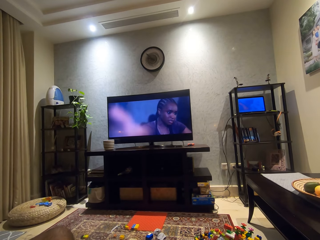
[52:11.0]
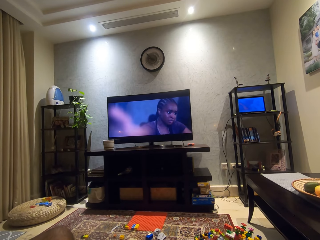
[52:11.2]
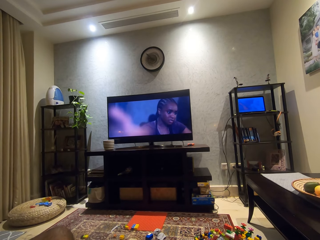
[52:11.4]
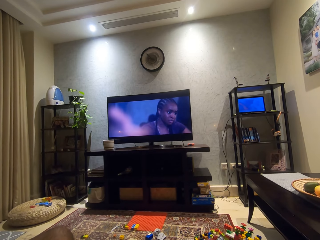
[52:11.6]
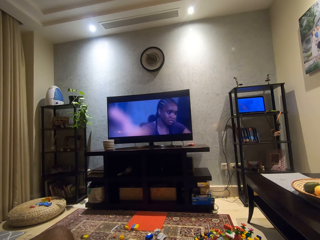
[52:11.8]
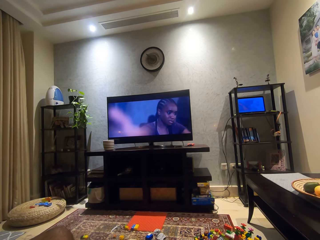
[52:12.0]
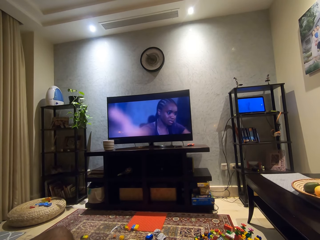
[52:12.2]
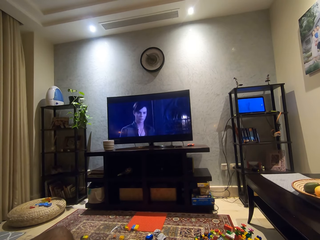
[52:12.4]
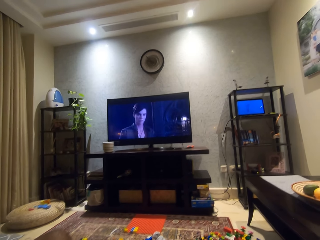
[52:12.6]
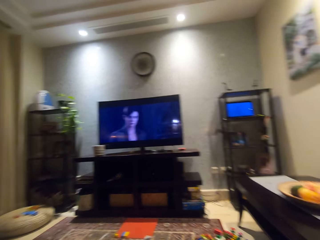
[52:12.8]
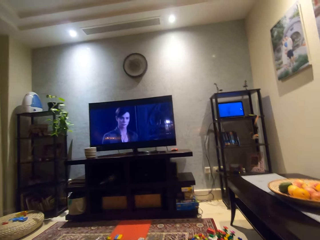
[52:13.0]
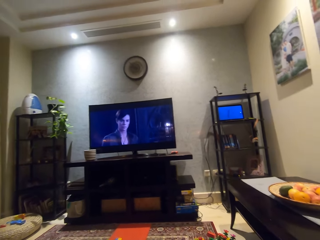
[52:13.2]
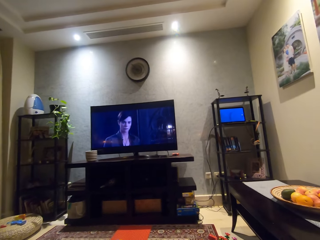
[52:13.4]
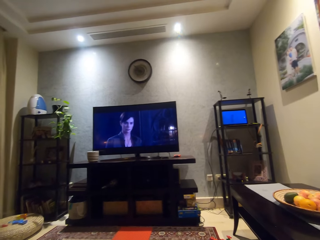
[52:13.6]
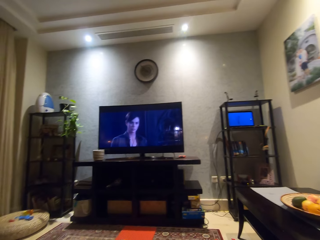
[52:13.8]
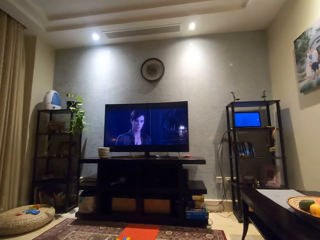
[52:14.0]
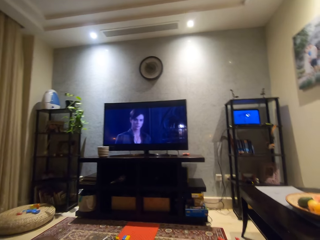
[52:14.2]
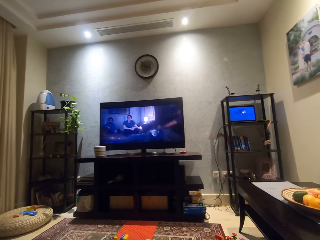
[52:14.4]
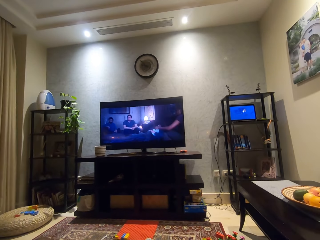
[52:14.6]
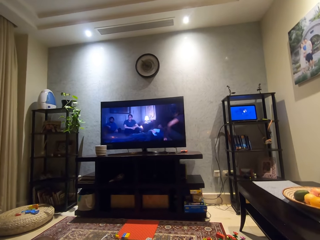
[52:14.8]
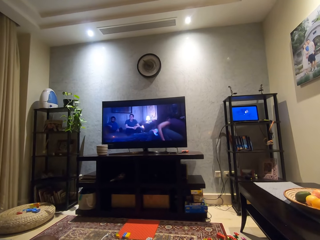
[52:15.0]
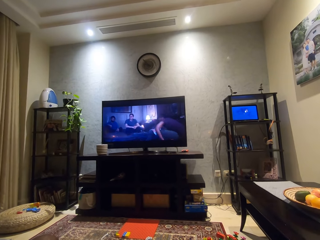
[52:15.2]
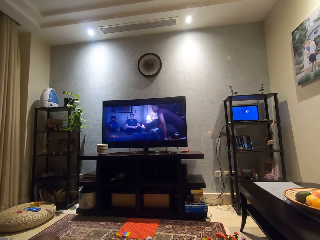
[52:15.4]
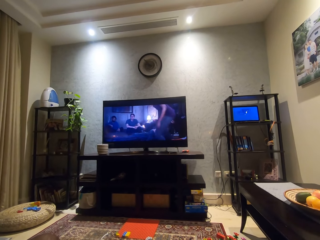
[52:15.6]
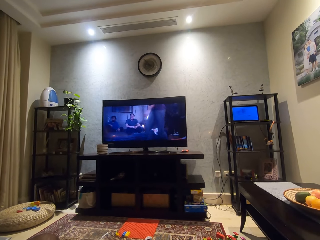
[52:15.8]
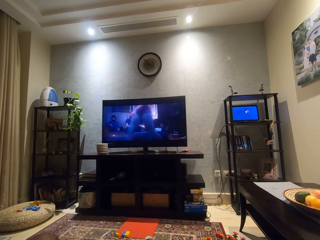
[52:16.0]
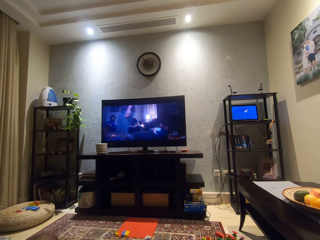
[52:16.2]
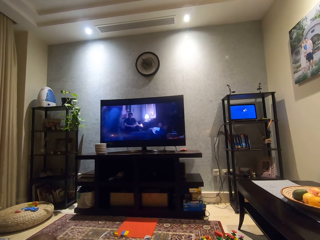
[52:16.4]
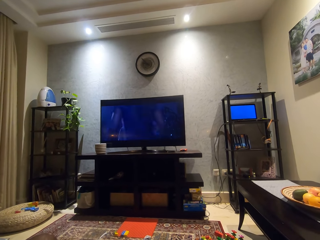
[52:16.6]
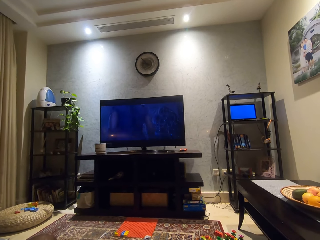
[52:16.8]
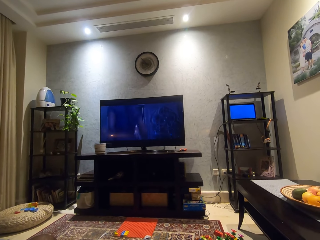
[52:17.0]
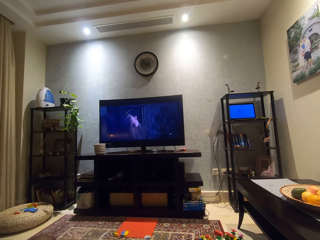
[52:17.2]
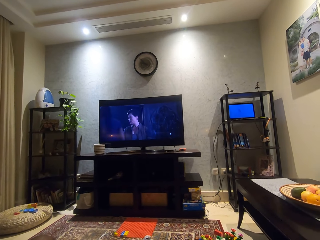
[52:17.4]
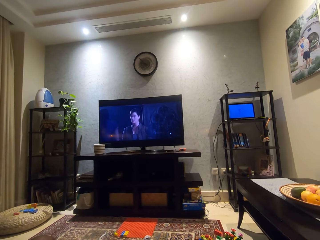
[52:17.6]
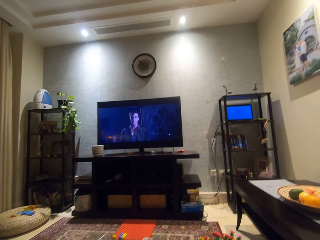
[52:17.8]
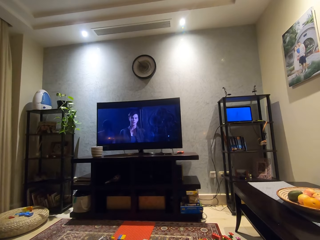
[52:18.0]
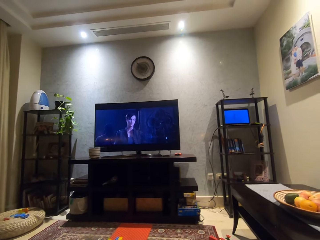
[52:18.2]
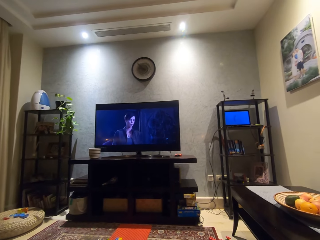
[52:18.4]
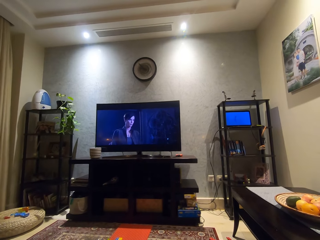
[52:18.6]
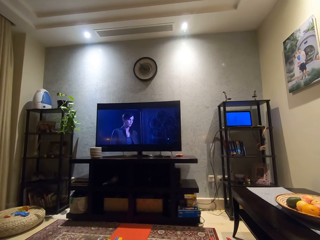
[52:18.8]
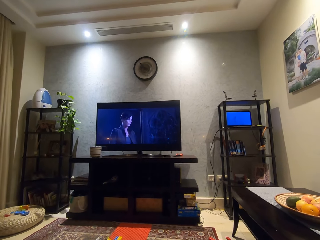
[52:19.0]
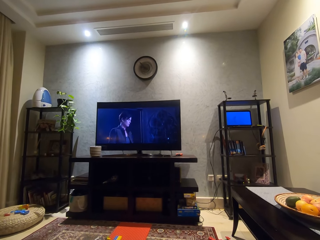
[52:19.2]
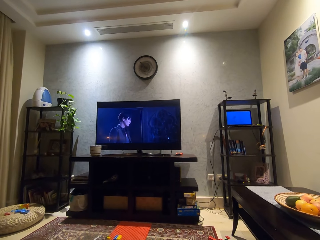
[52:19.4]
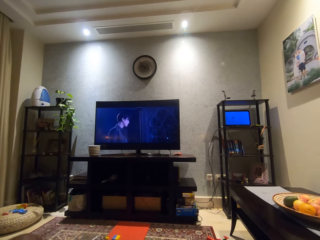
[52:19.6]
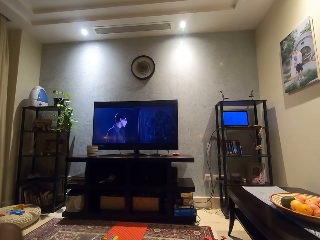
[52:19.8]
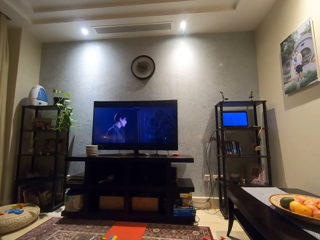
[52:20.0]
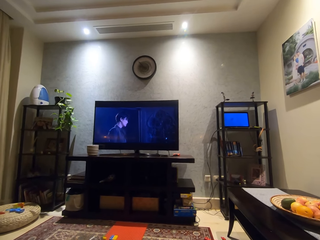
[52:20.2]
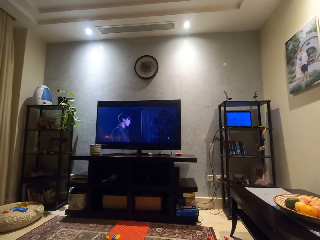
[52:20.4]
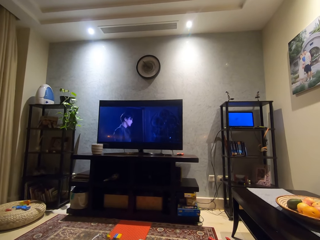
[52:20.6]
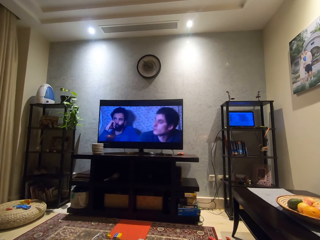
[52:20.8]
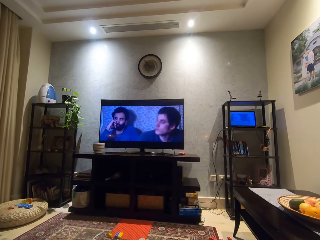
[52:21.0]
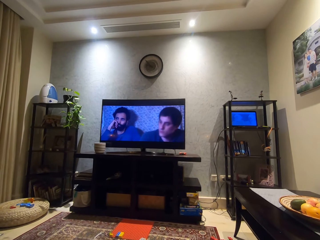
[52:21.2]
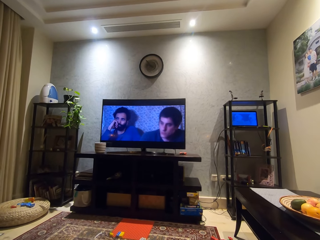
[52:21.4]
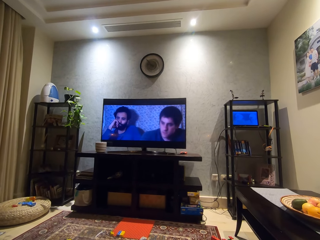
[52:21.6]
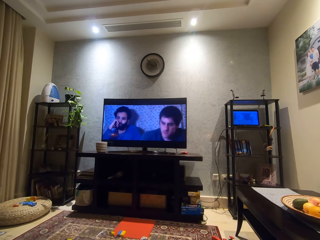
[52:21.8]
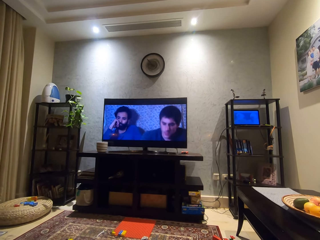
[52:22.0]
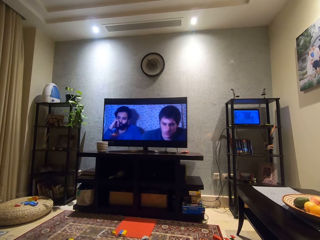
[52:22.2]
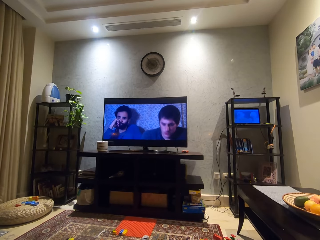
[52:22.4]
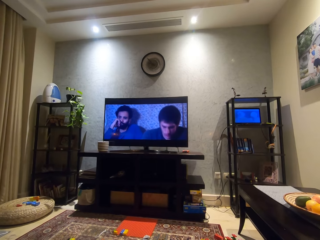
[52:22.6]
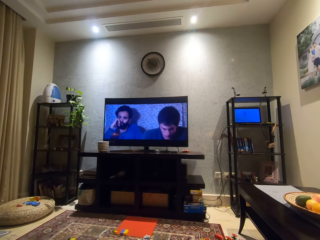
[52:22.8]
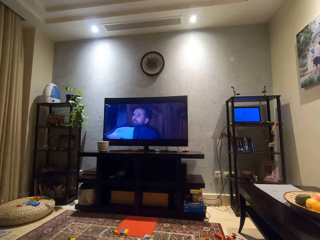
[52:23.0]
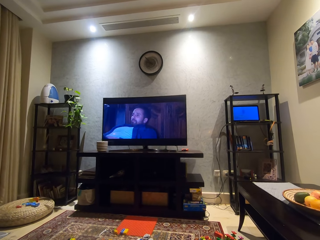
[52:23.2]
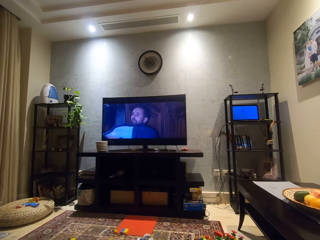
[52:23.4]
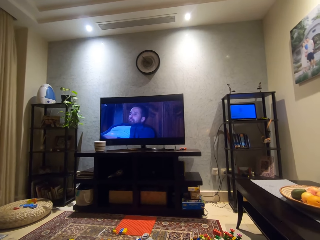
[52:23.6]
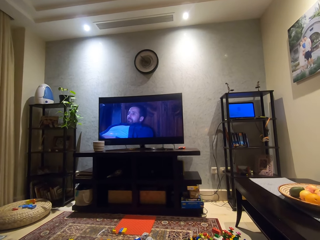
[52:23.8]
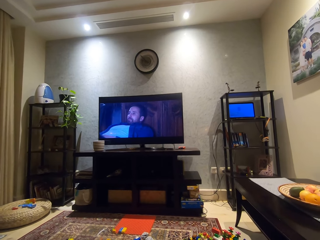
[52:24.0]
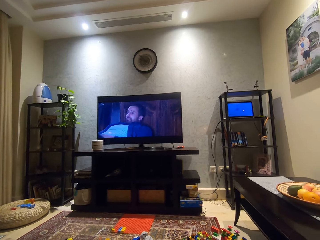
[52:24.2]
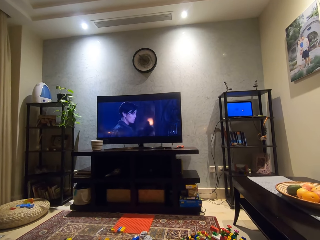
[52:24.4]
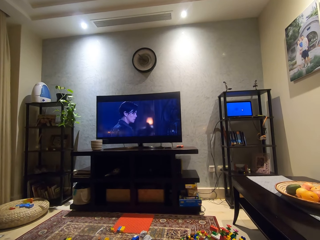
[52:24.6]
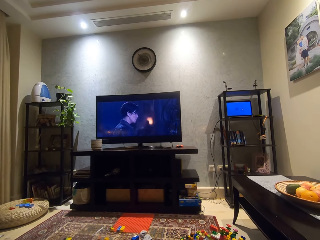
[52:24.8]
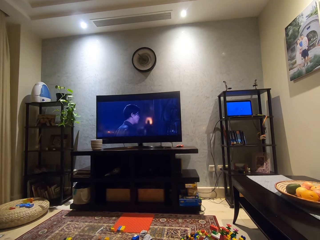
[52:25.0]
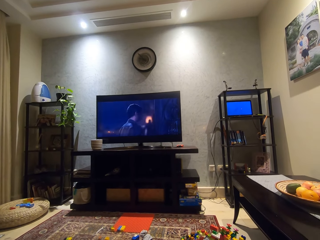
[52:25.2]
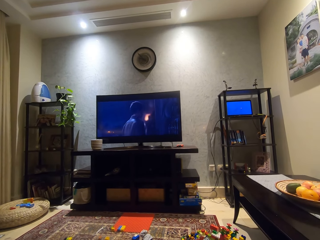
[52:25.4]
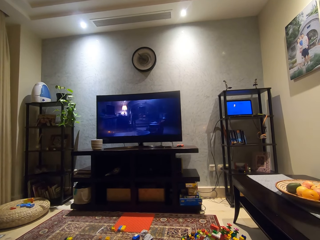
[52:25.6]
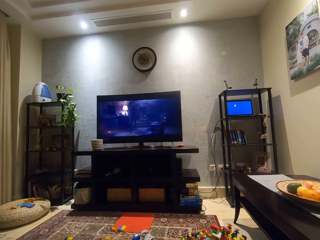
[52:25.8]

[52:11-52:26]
The camera wearer looks around a room. He moves his legs on the floor. He looks around the room.

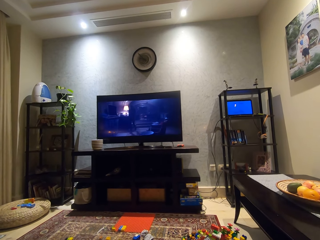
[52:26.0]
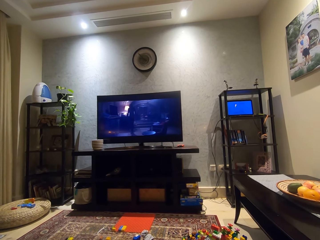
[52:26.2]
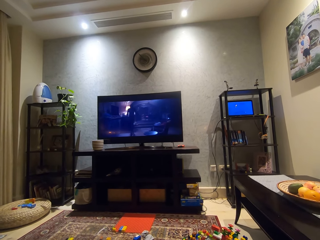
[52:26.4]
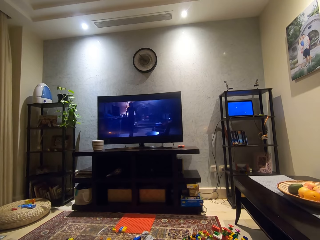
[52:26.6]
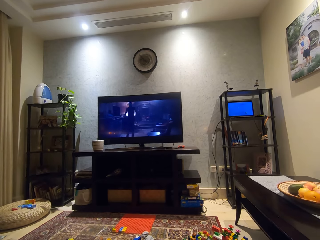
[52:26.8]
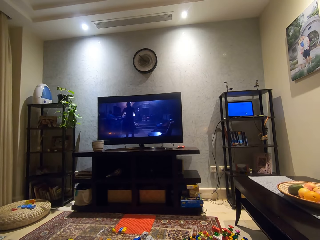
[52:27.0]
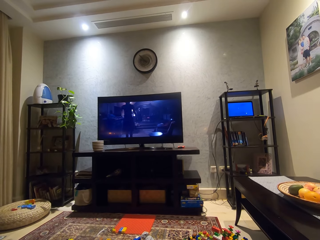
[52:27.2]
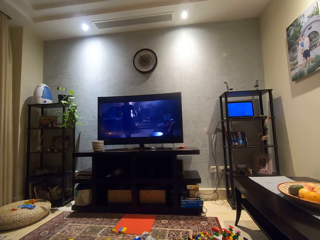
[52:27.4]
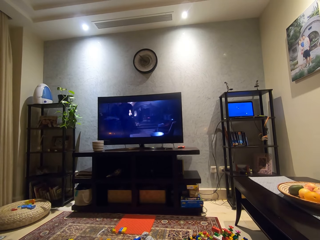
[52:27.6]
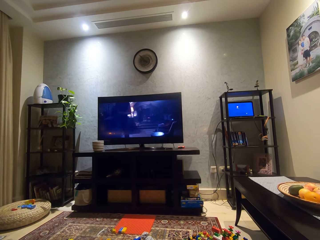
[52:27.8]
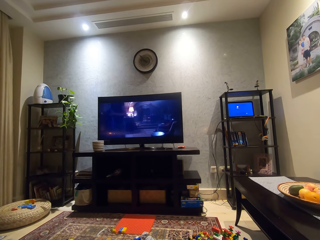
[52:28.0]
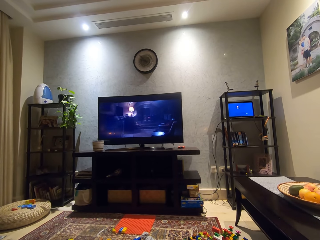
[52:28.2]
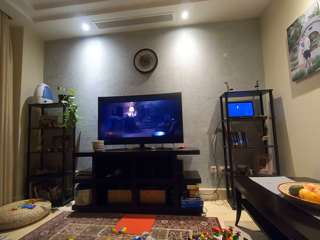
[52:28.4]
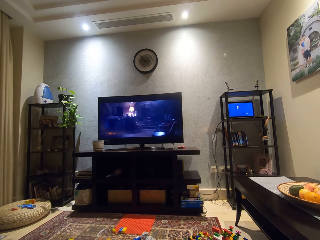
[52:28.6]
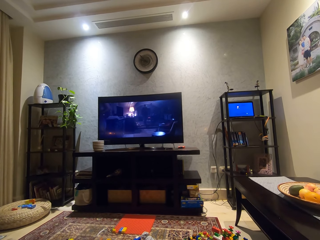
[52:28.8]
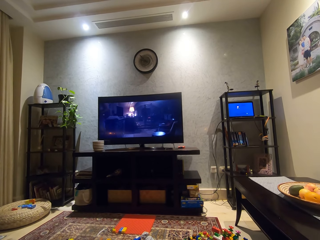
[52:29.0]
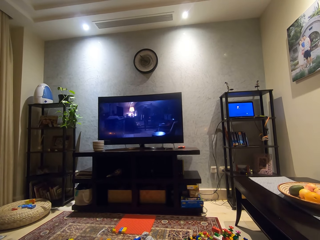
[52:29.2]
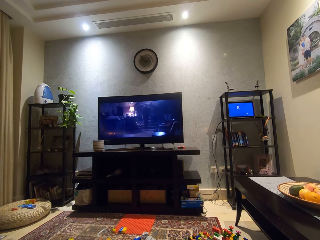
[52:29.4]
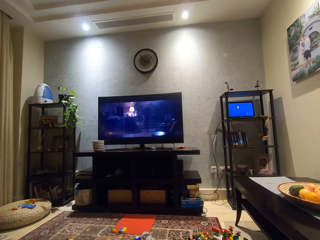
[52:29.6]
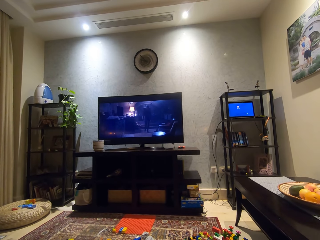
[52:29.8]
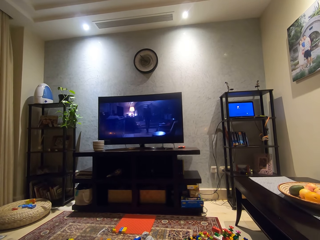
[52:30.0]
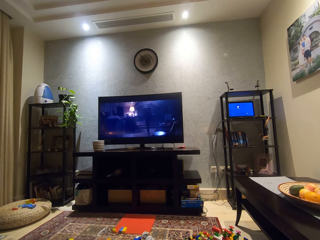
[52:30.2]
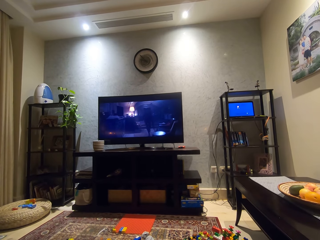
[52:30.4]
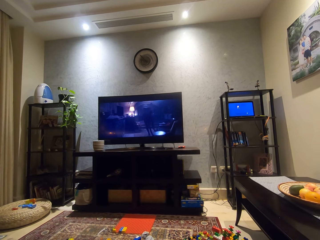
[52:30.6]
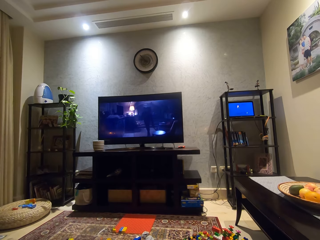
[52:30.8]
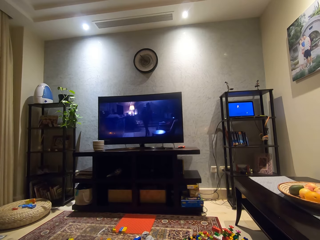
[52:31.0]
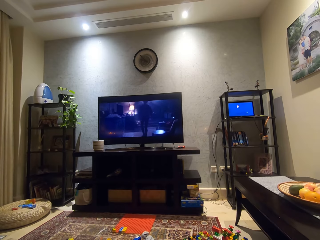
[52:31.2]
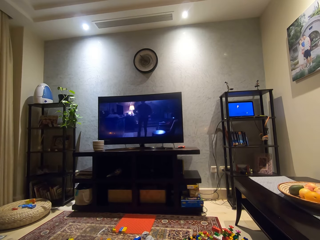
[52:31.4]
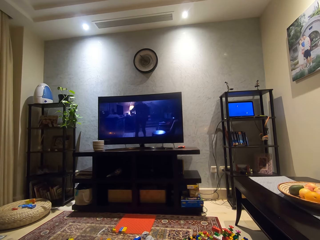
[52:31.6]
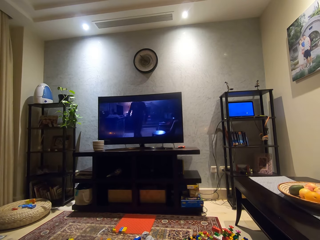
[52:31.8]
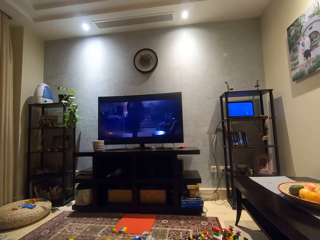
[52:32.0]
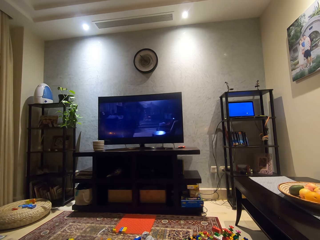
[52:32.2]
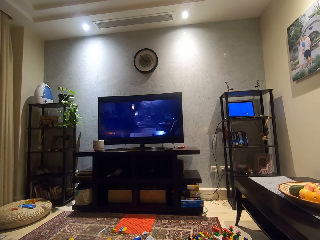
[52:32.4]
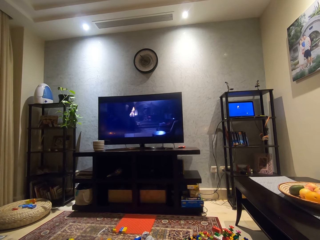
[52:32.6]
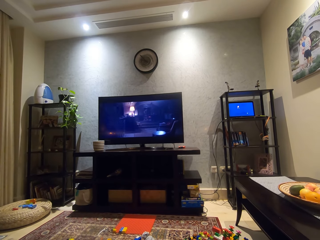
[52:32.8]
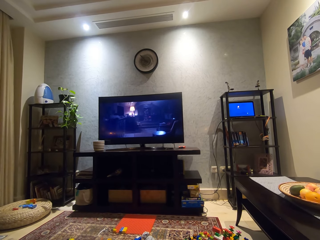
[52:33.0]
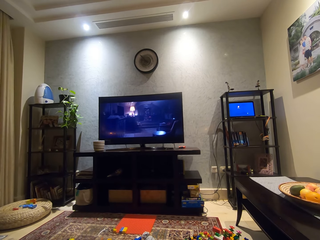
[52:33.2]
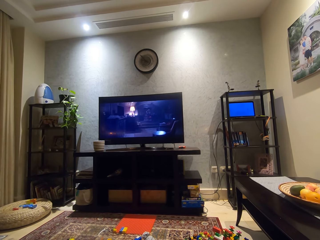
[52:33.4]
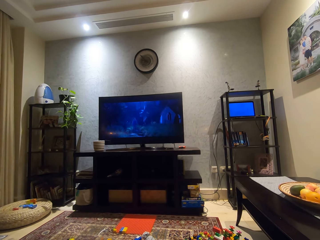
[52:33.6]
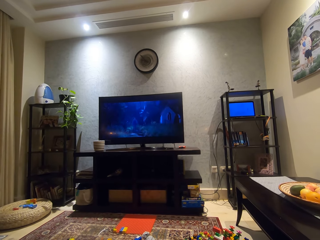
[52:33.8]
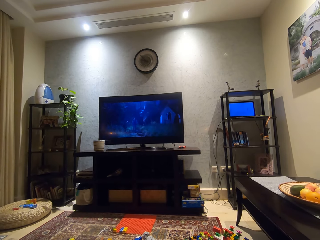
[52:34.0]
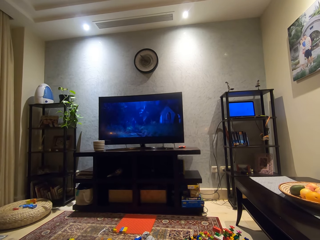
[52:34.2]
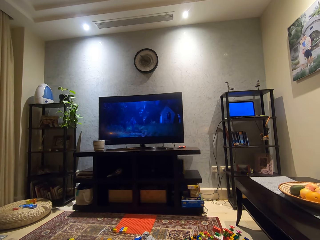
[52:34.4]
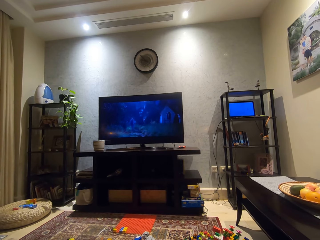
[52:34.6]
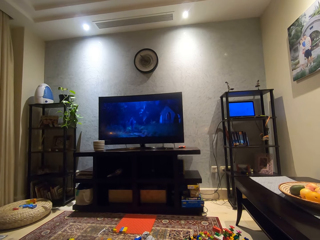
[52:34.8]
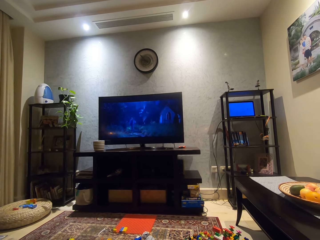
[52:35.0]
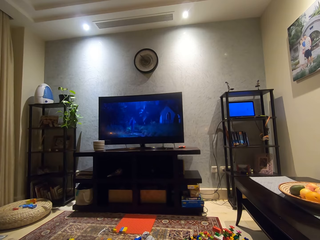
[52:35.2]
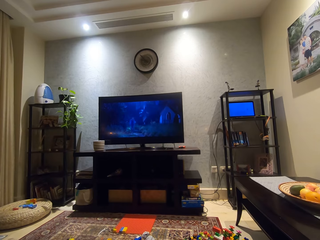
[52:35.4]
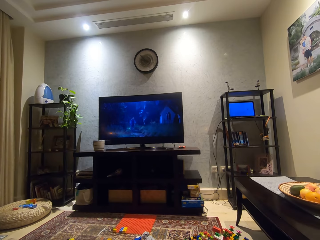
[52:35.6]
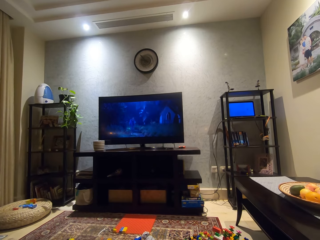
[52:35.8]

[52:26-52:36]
The camera wearer watches a television.
